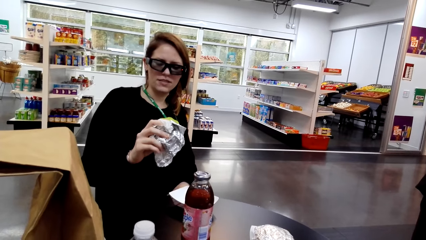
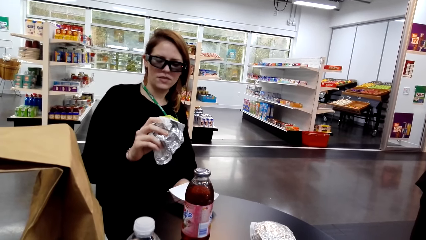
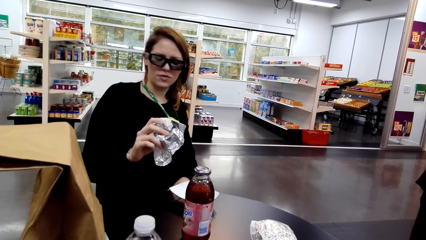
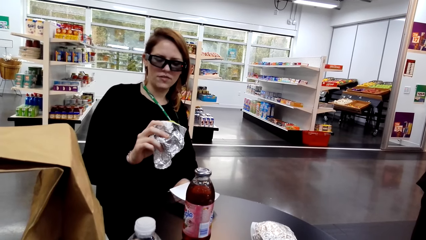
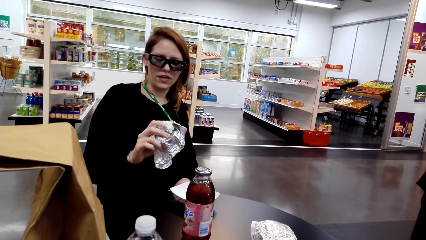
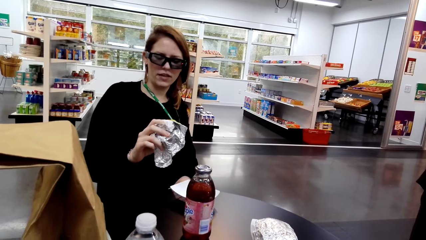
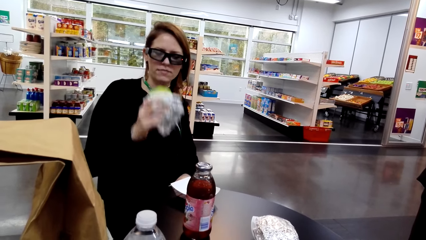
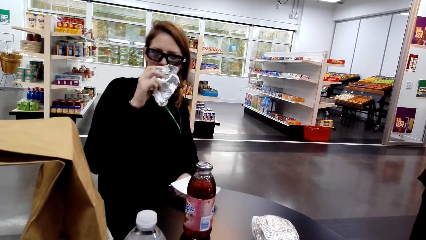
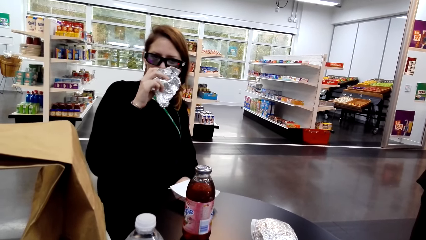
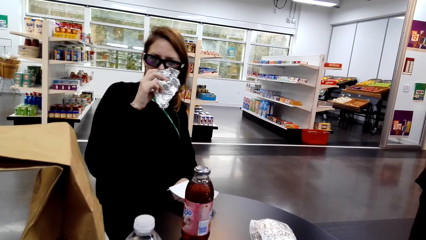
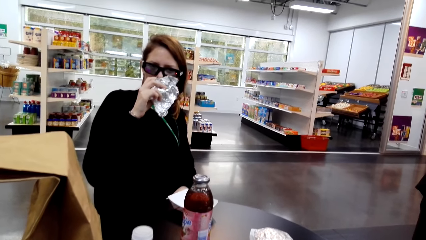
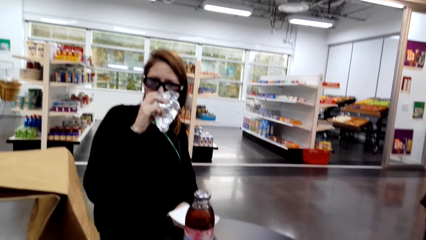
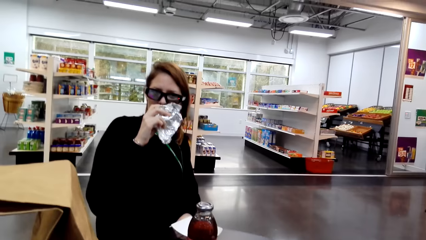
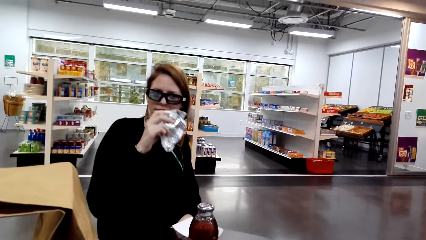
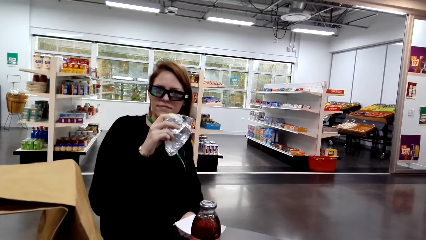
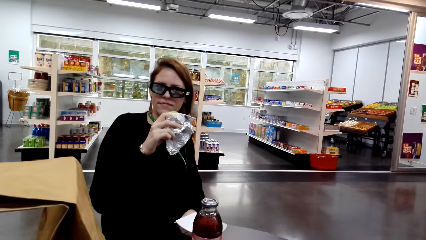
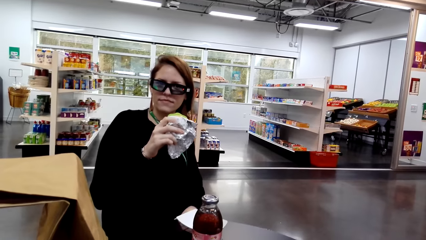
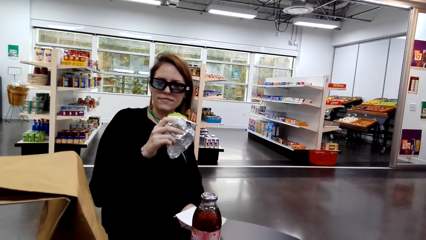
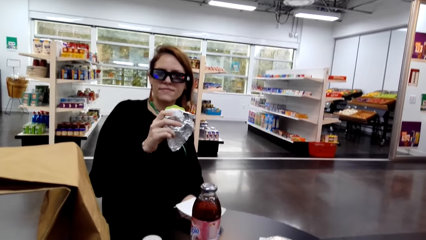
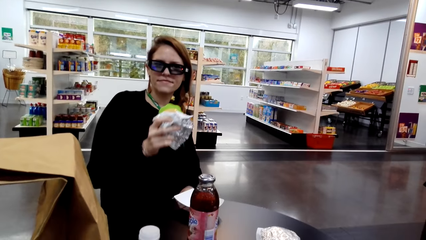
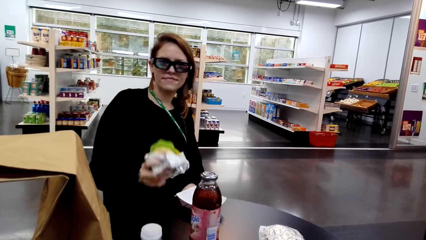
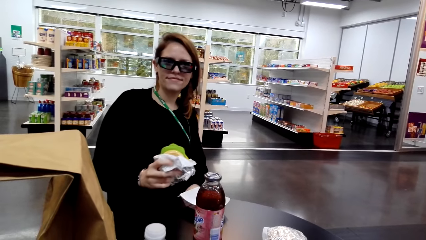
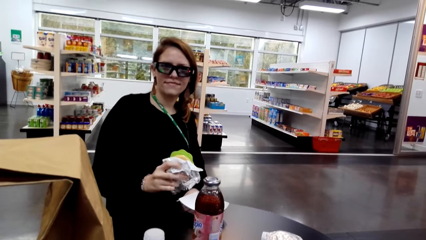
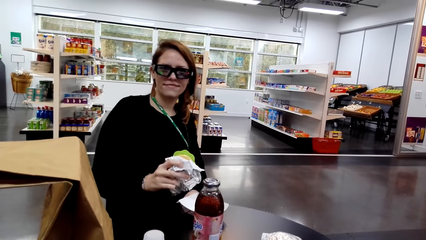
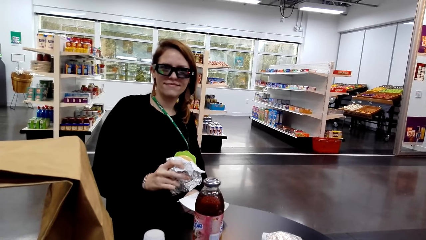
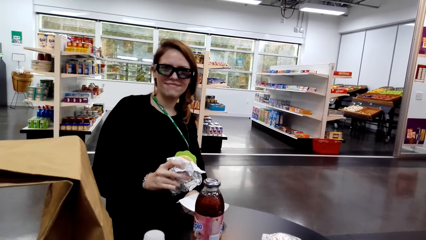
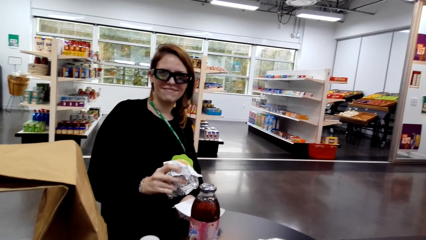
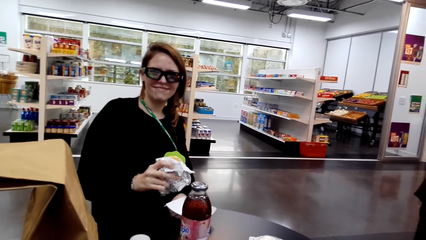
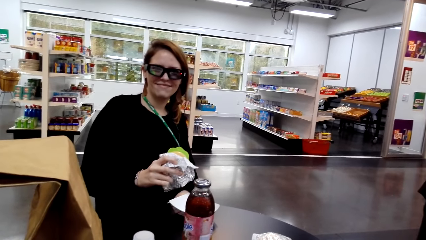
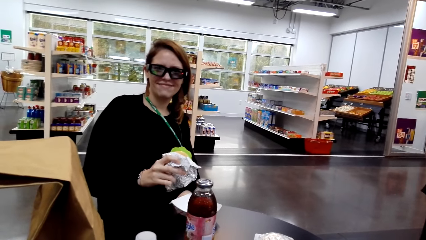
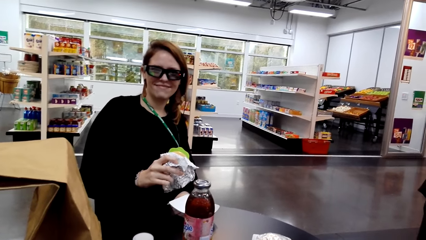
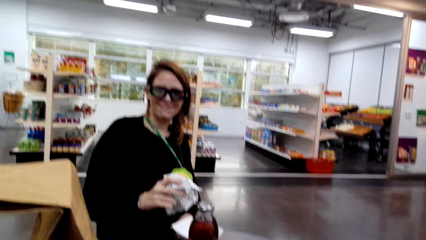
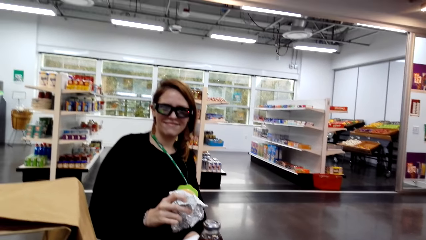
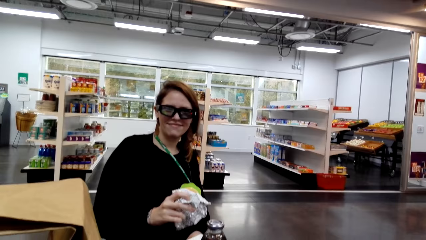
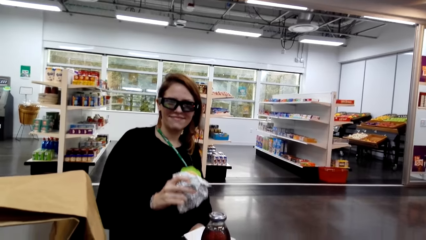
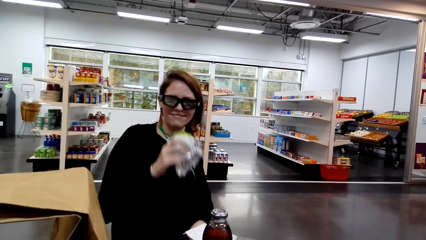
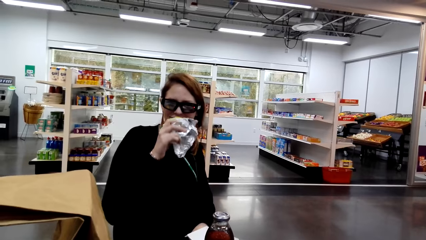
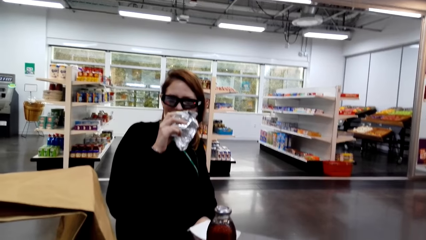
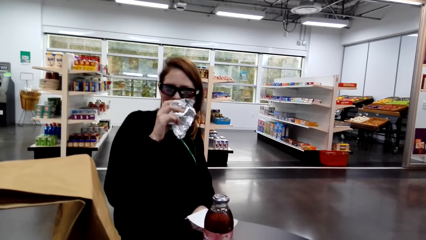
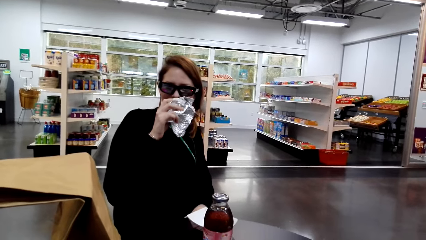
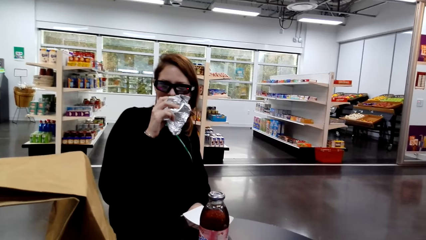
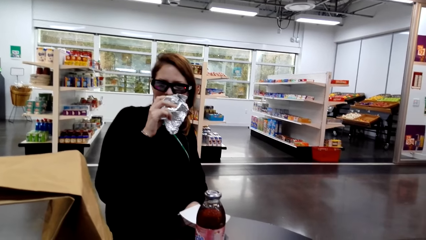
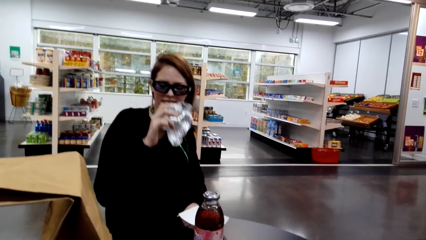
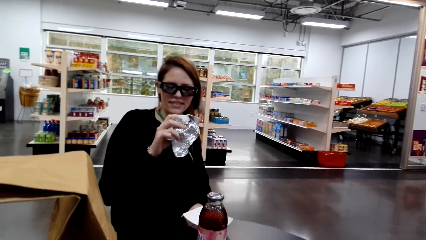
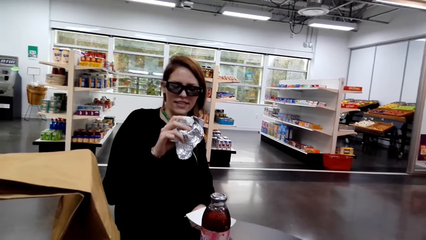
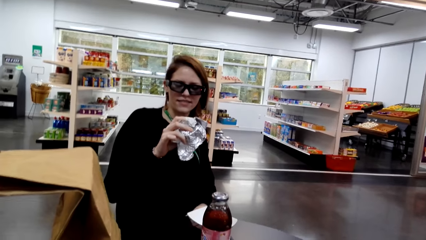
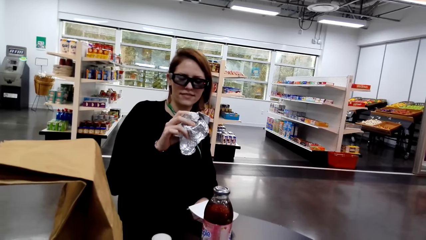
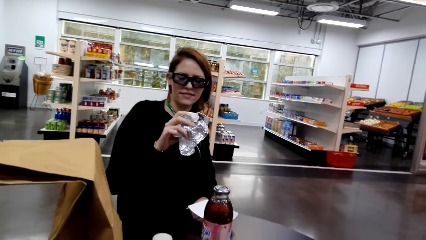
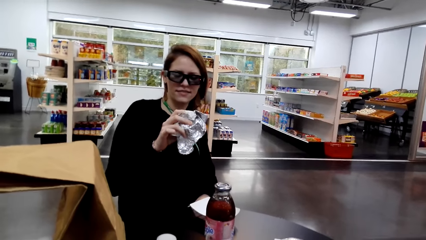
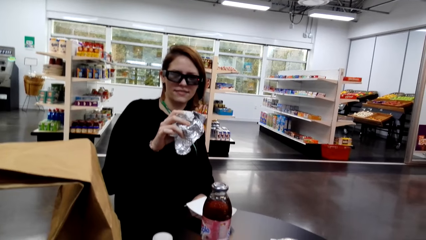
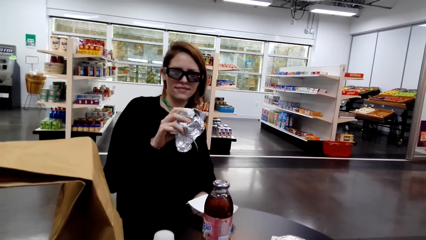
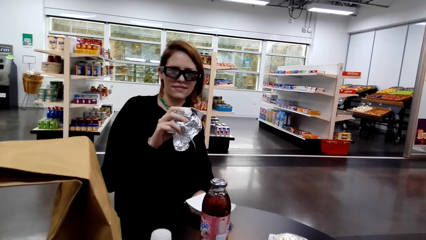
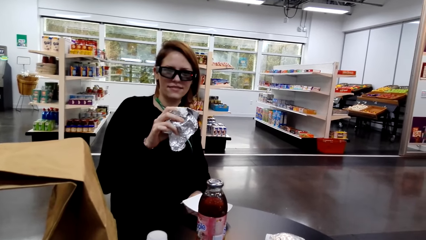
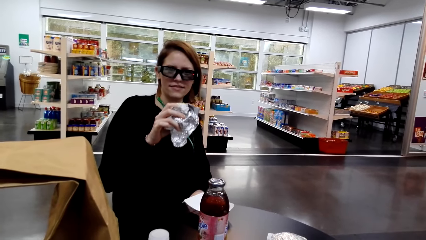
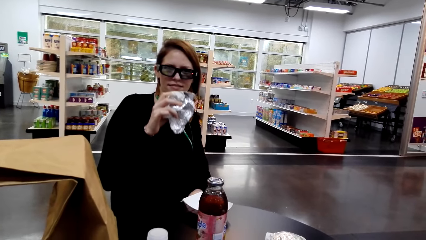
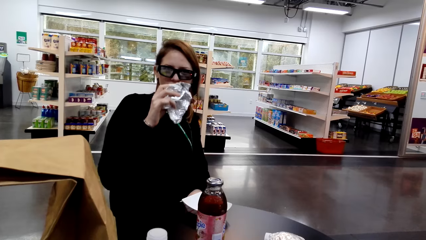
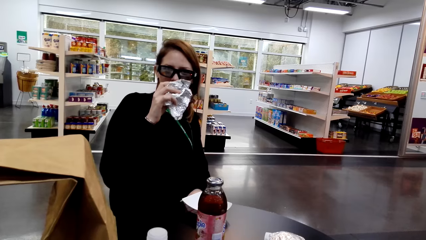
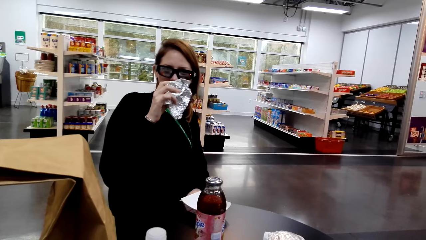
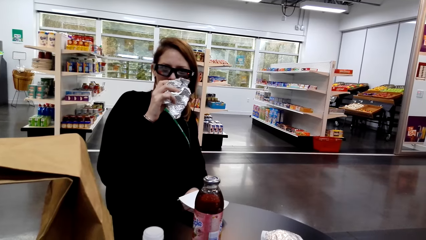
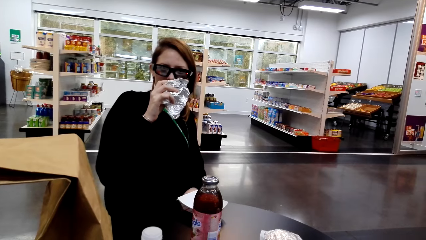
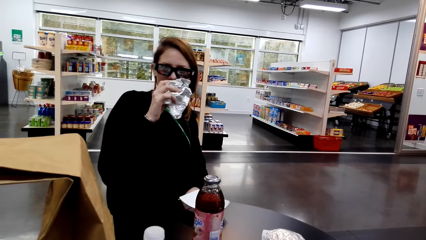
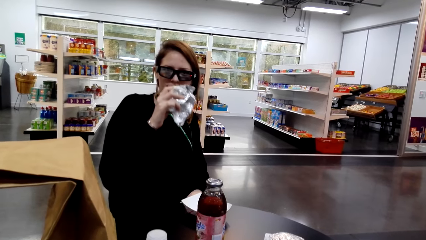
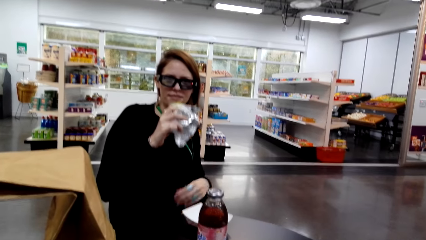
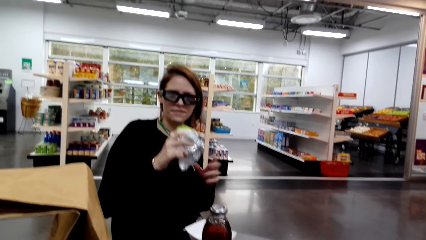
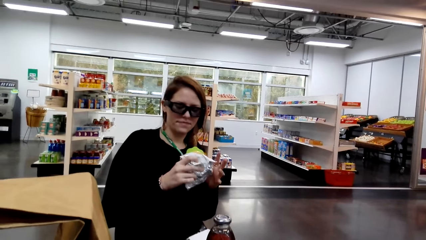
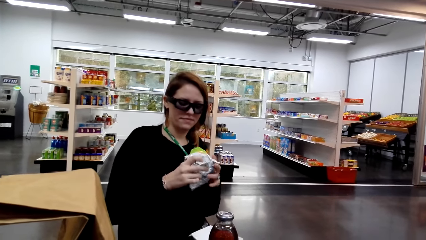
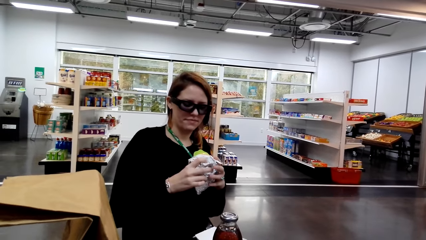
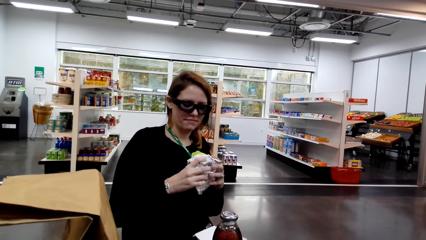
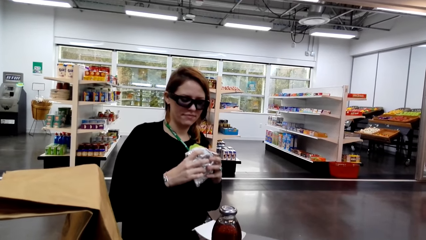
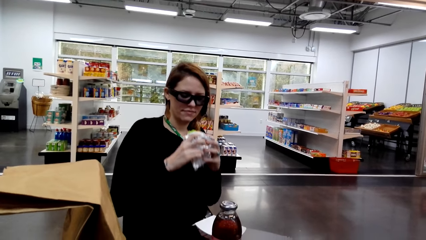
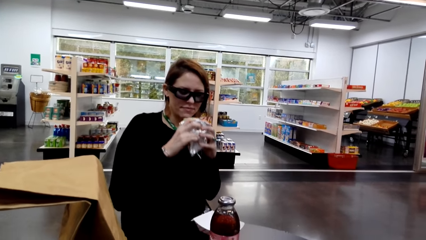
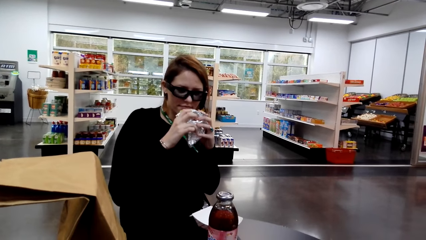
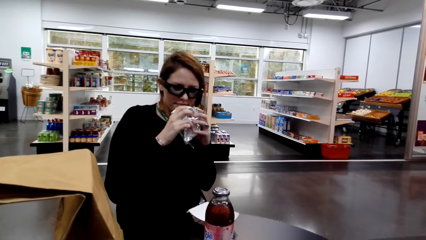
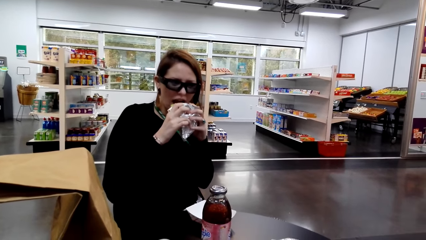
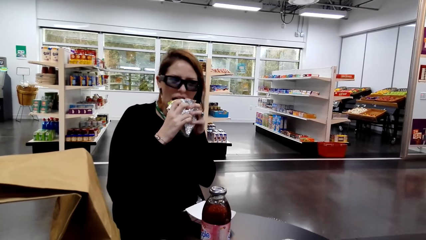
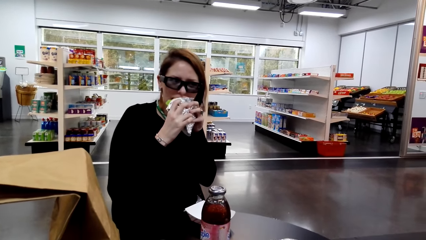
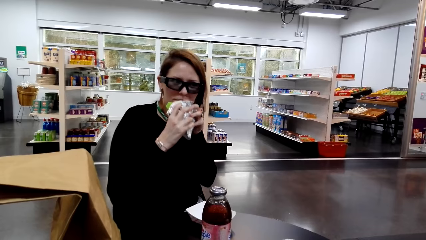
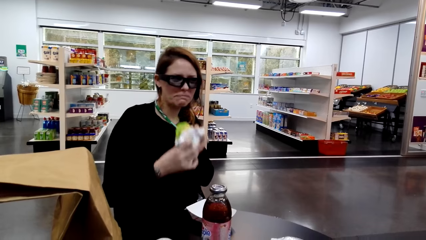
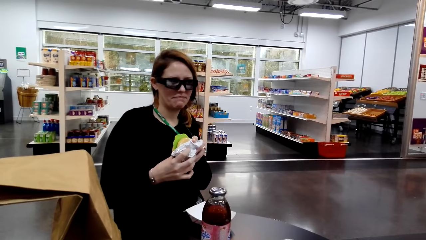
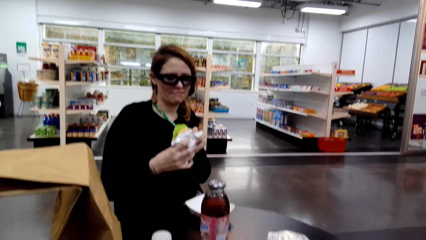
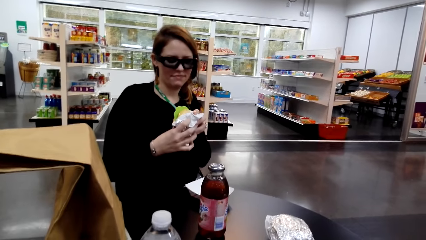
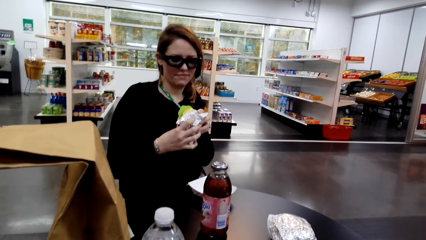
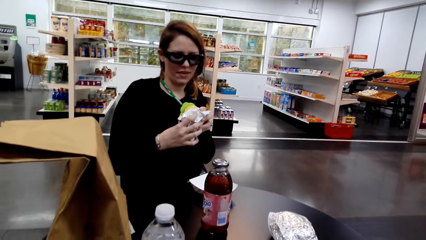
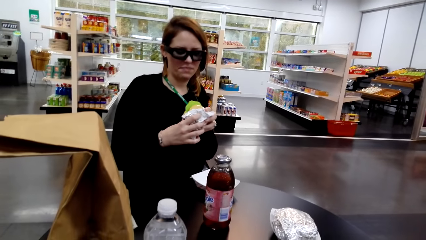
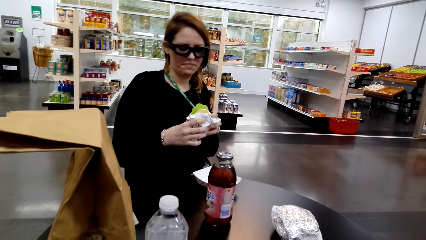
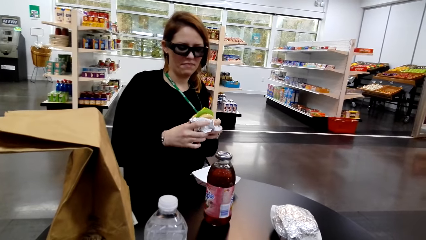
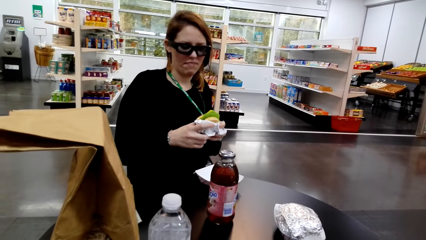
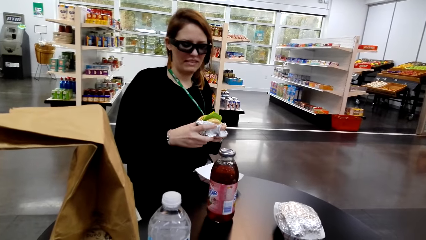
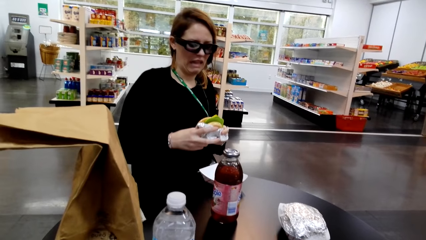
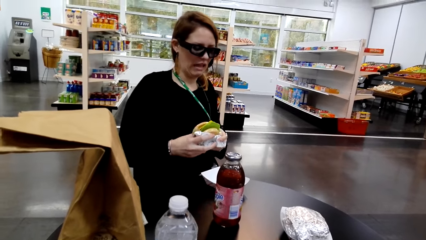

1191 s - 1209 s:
A lady interacts with the camera wearer. The camera wearer interacts with the lady. The lady smells food. The camera wearer looks around a supermarket. They interact with the lady. The lady smells the food. The lady smells a snack and eats the snack.
